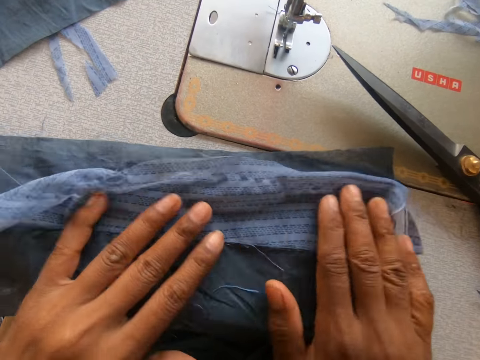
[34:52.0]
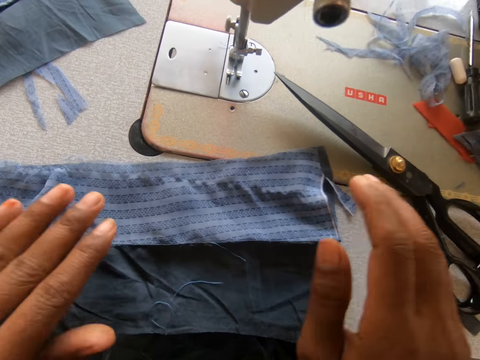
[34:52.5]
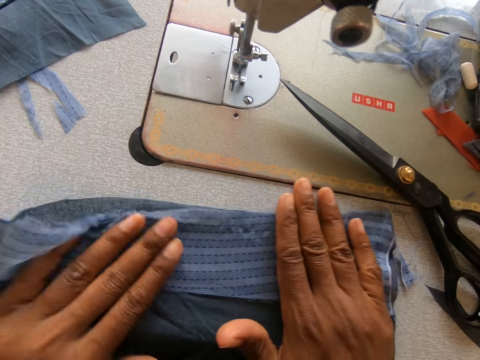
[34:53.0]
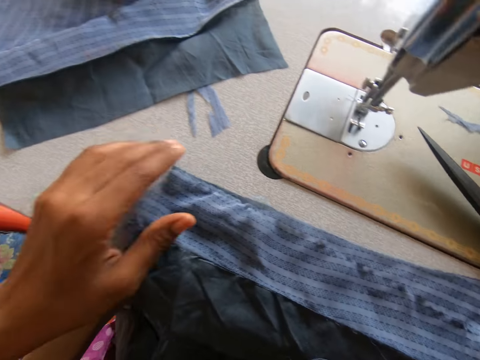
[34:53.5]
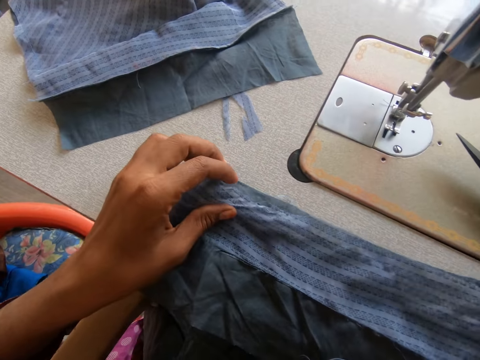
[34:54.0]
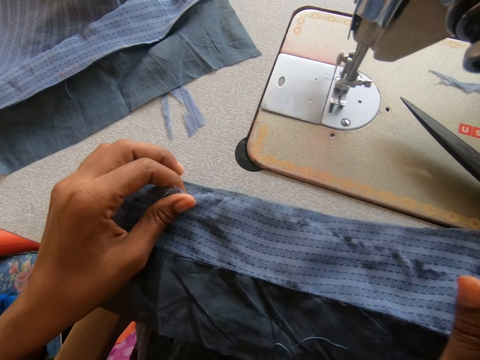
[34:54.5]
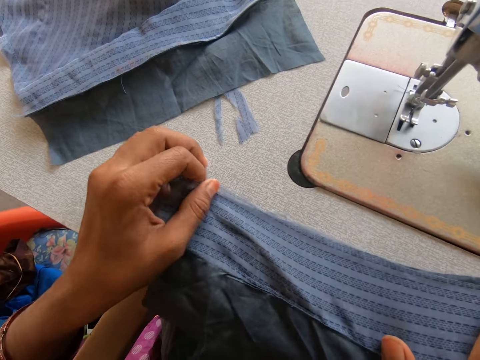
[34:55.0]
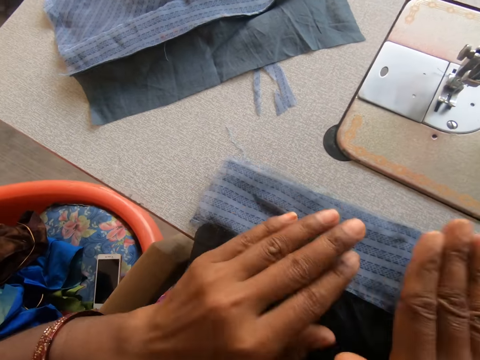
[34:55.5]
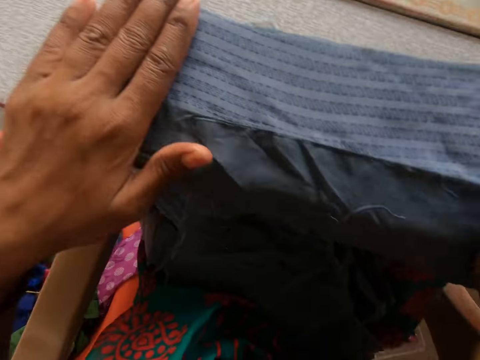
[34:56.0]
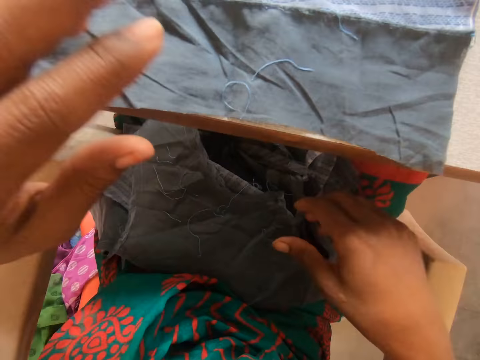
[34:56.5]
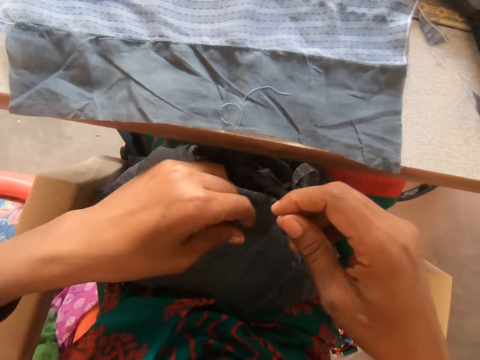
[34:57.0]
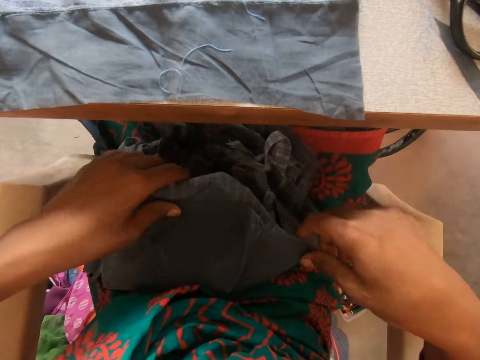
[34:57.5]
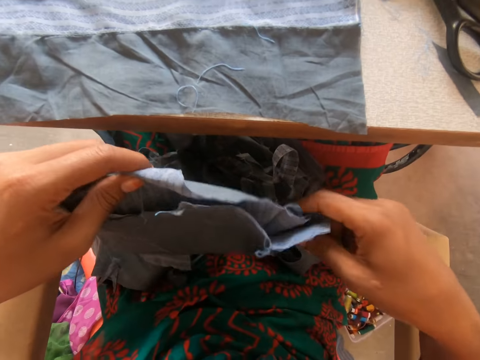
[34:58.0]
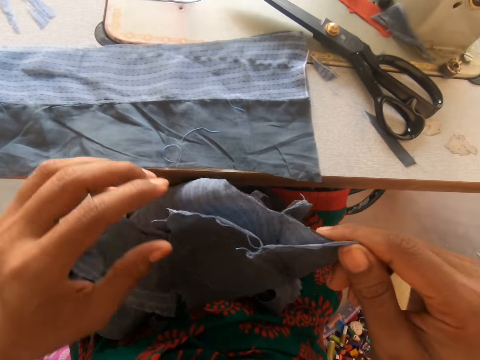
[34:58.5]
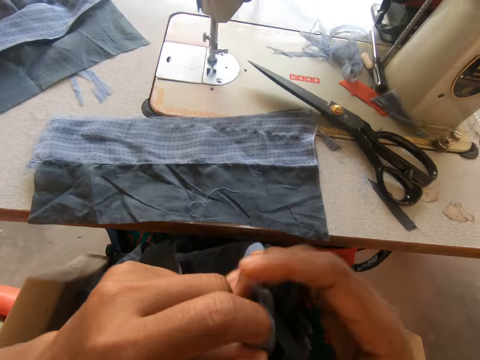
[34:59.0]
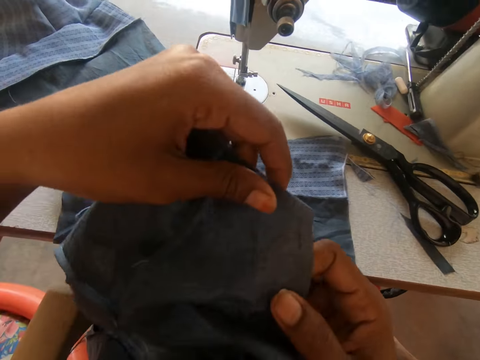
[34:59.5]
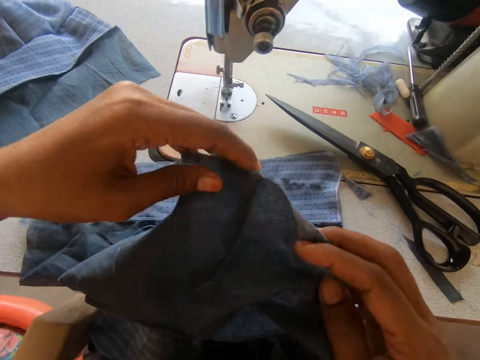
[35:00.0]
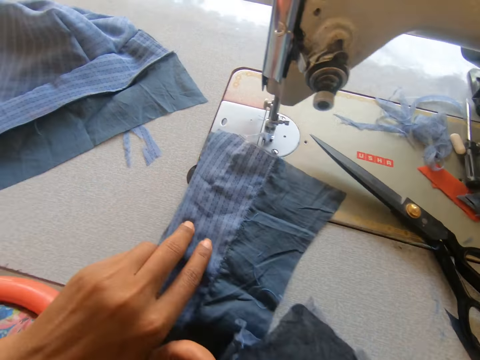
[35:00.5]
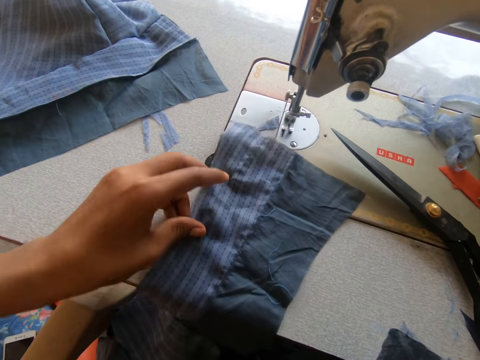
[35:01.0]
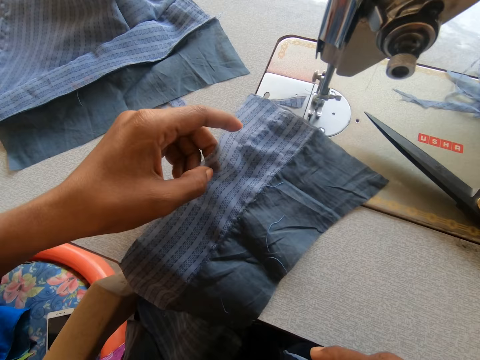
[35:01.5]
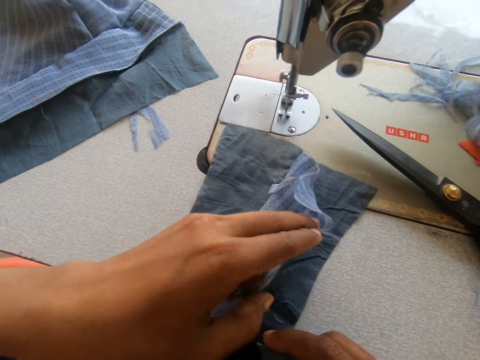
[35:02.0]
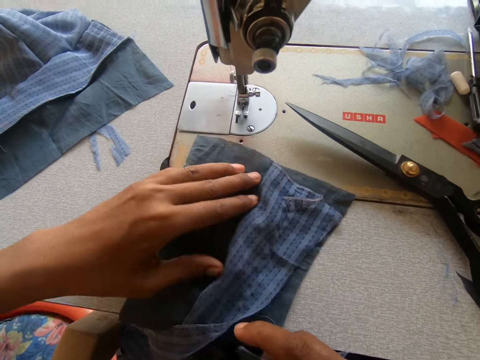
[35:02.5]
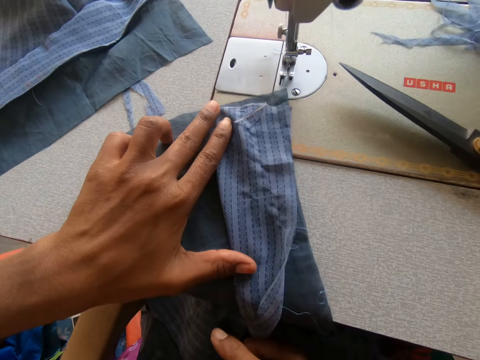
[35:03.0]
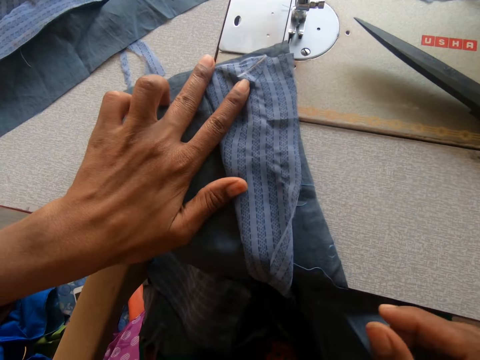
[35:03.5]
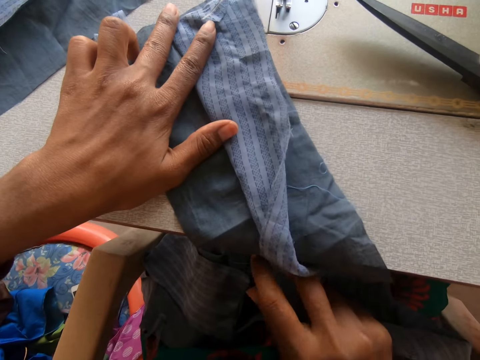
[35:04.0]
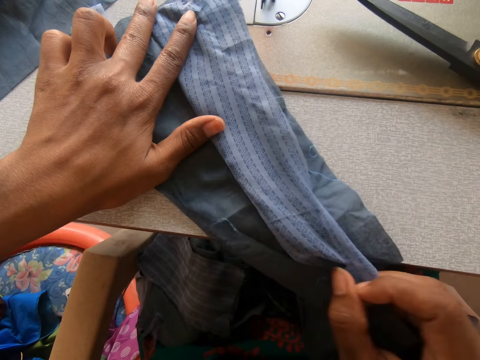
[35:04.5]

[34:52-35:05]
The camera wearer spreads a garment on the sewing machine. She picks up another cloth on her leg with her right hand. She slides a garment on a garment. She adjusts the cloth on the sewing machine with her left hand. She flips the garment.

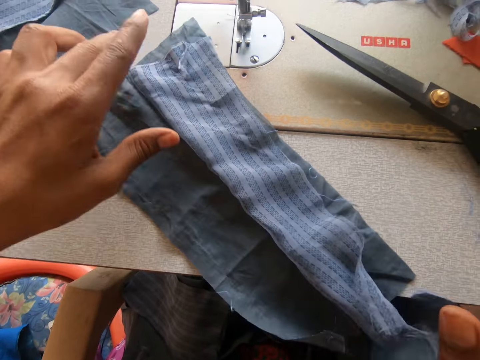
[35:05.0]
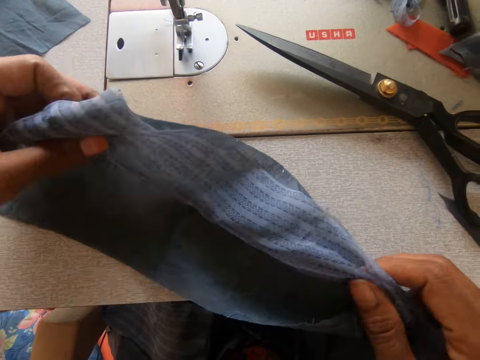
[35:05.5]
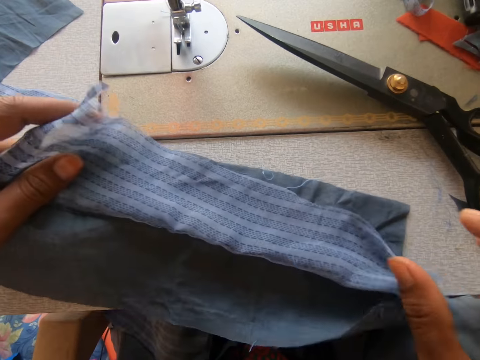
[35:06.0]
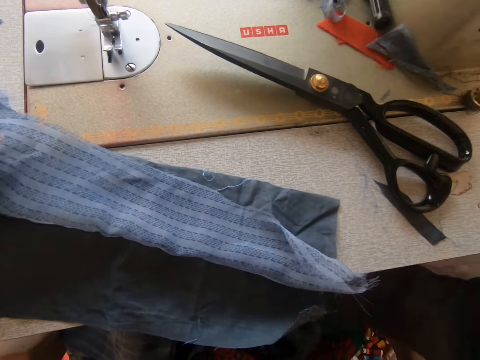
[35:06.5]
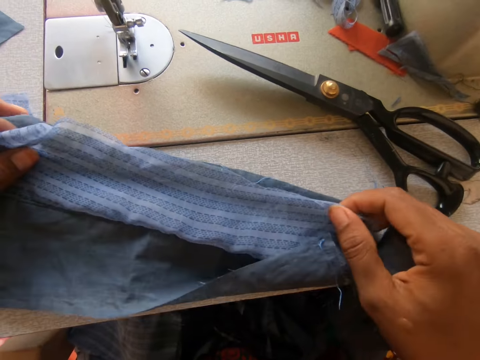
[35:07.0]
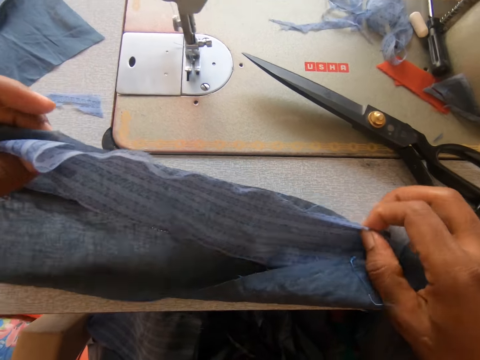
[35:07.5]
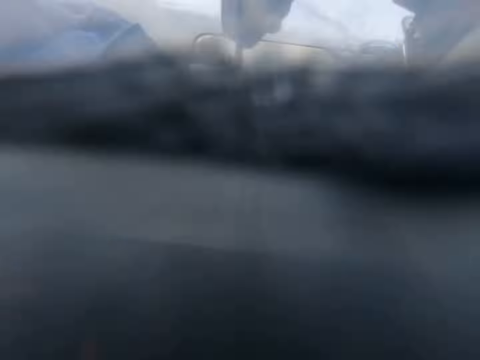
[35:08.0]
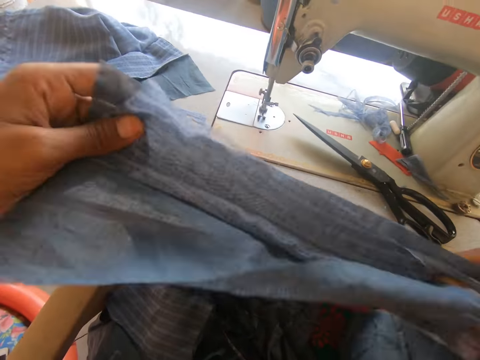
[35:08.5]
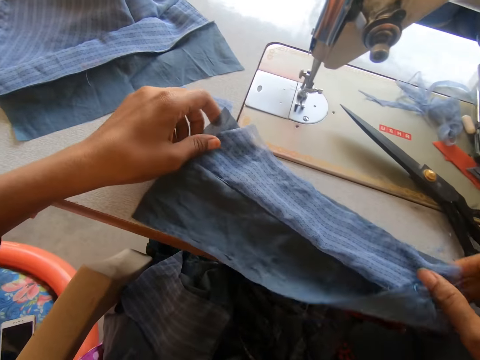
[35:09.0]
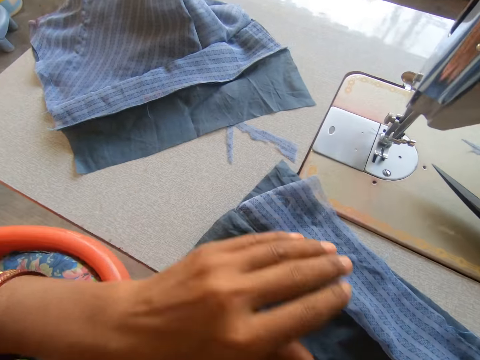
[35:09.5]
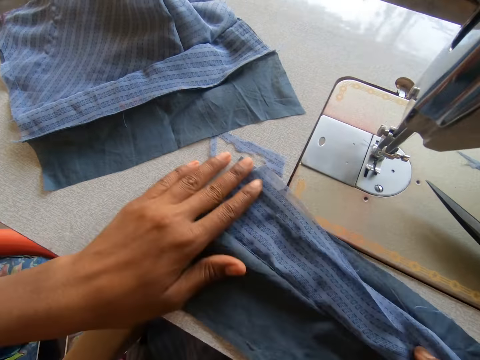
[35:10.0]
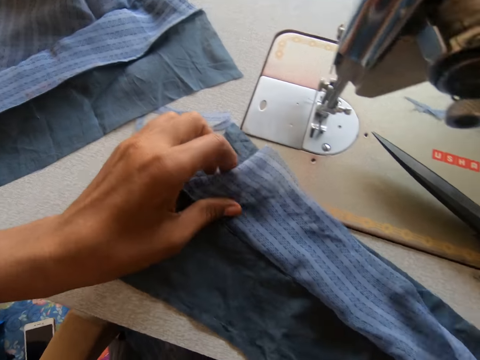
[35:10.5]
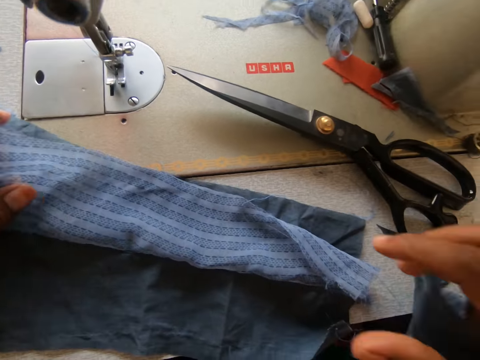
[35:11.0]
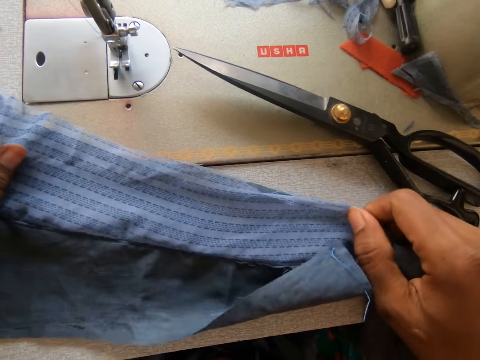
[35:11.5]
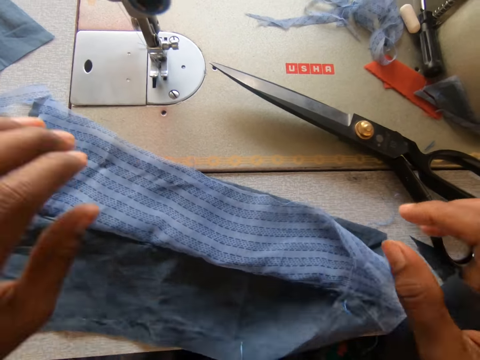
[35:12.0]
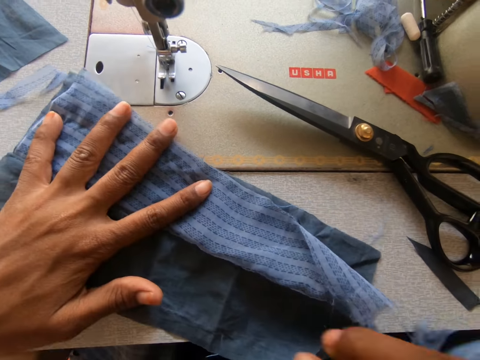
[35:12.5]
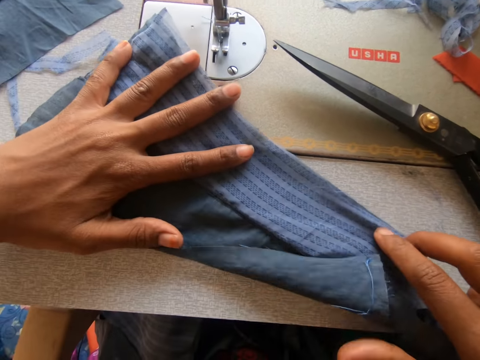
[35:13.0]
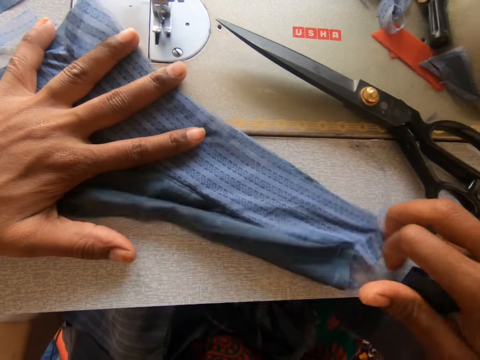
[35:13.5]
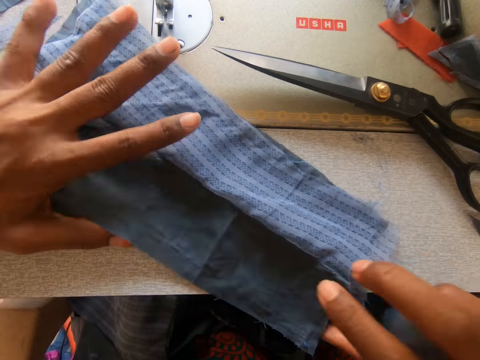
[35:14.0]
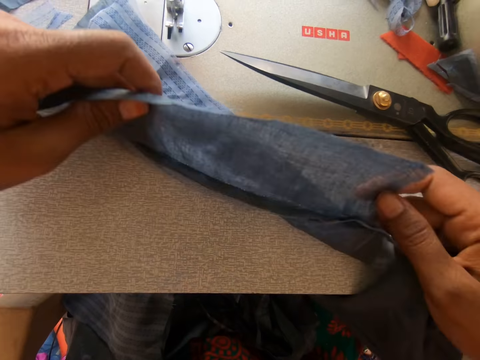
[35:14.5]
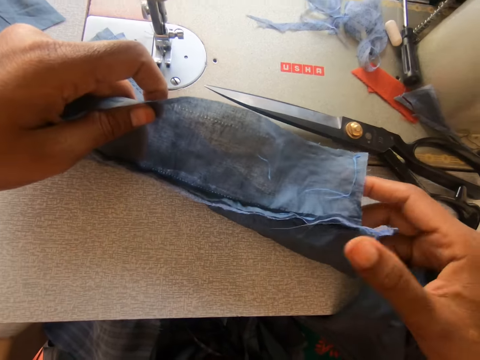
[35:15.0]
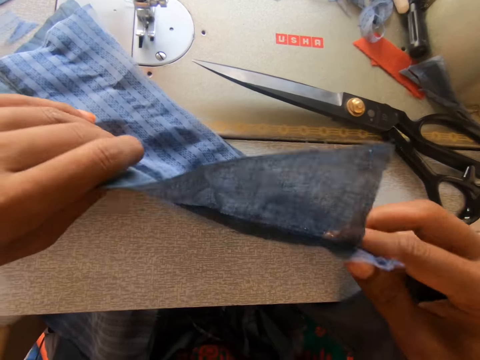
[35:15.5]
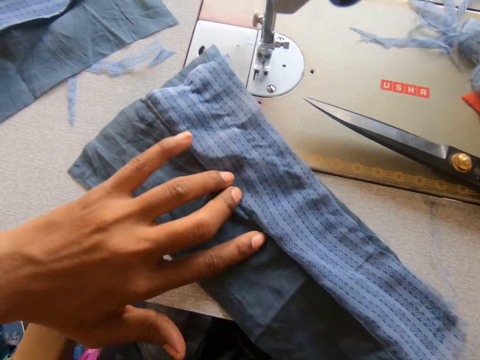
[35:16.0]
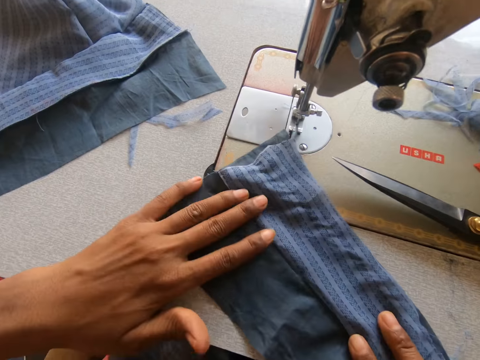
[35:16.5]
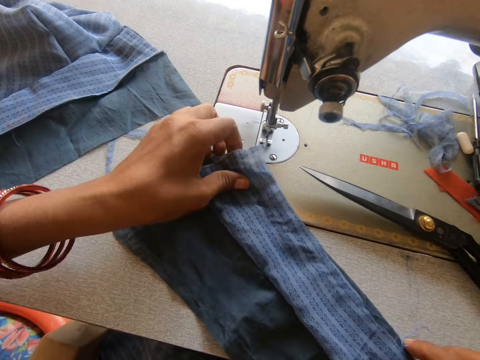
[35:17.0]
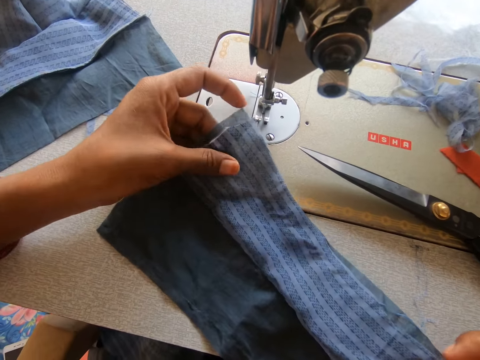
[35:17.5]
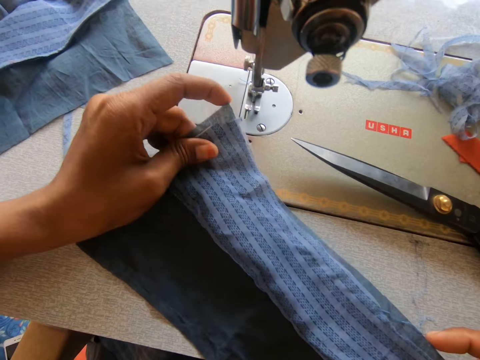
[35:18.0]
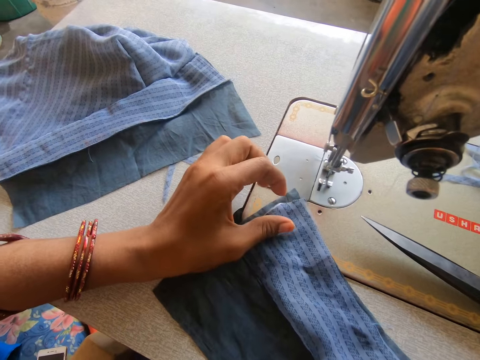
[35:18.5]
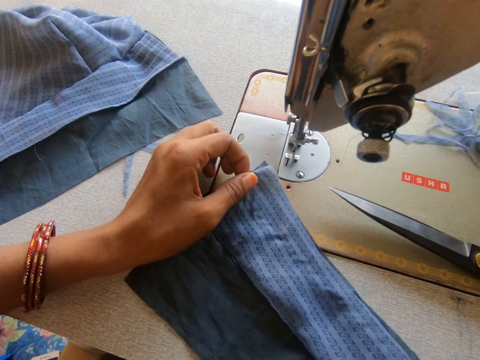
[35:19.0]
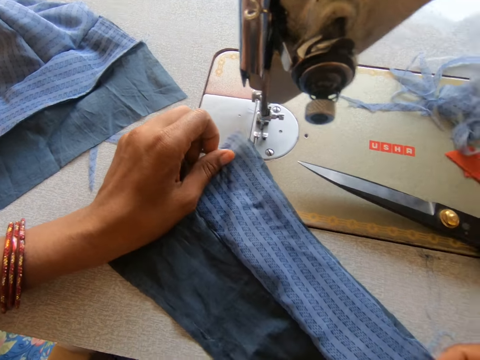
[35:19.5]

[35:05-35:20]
The camera wearer shakes a garment. They spread the garment on the sewing machine. They spread the garment on the sewing machine again.
